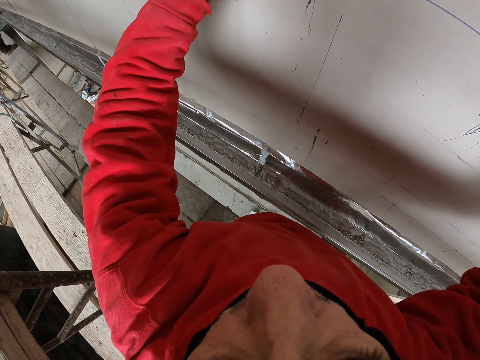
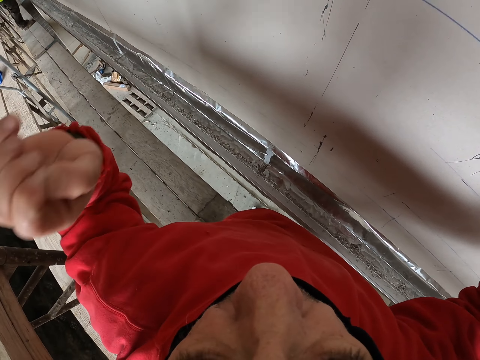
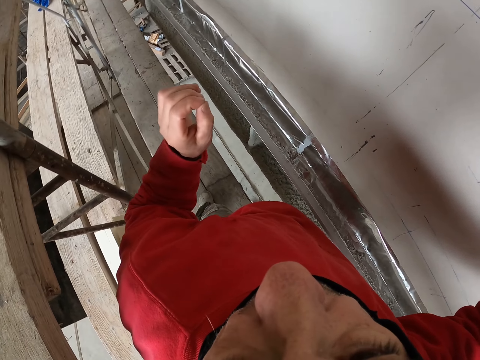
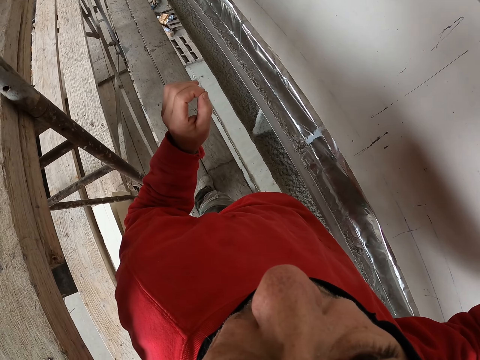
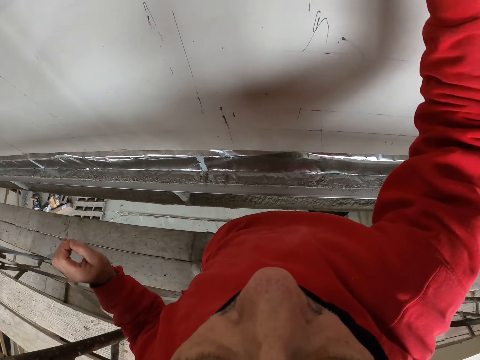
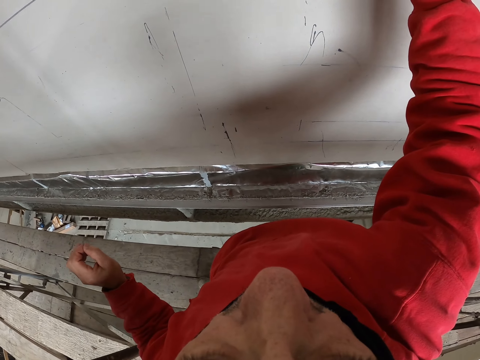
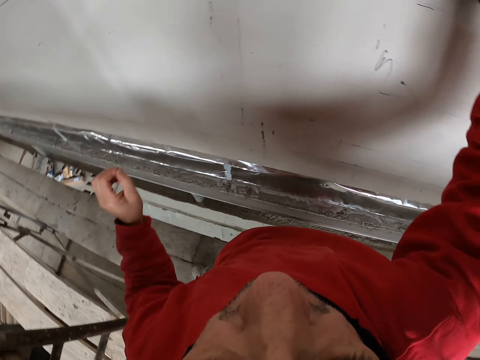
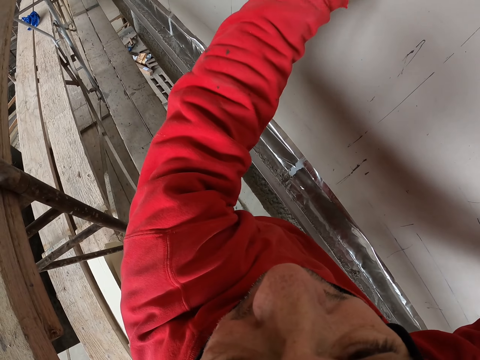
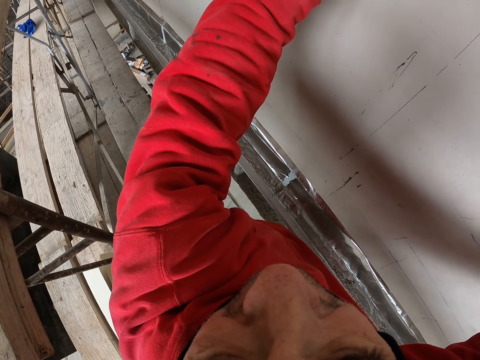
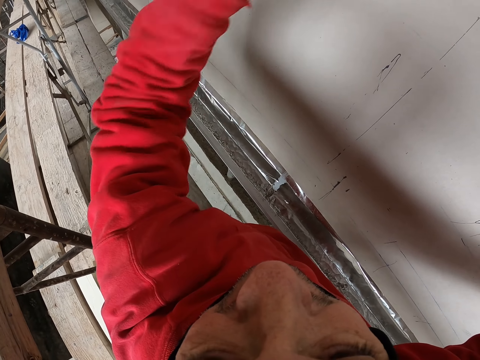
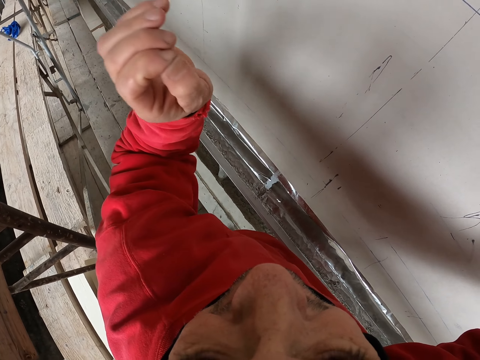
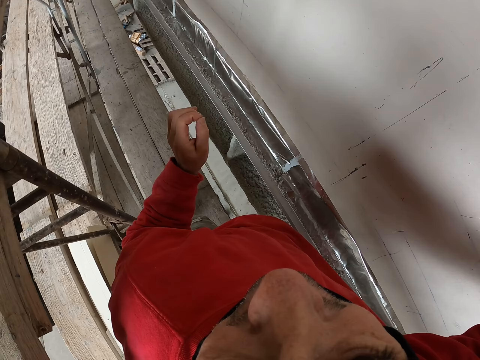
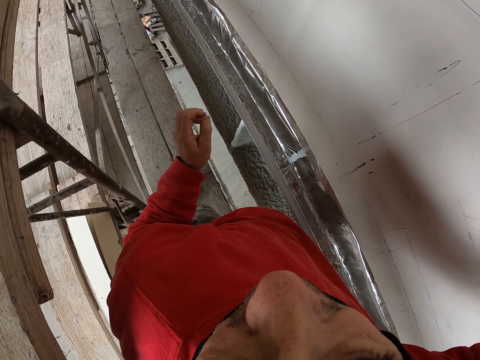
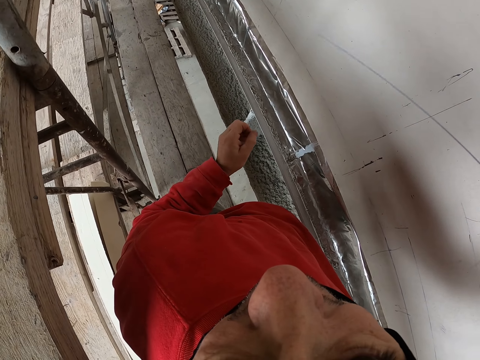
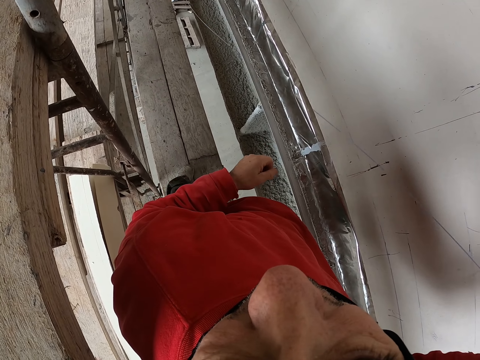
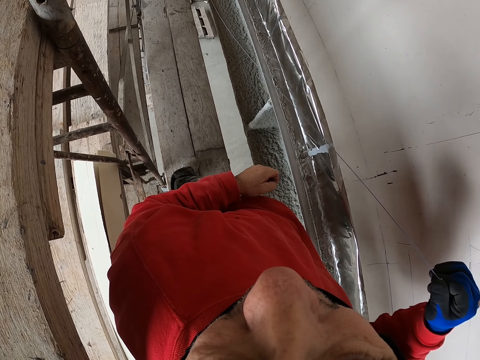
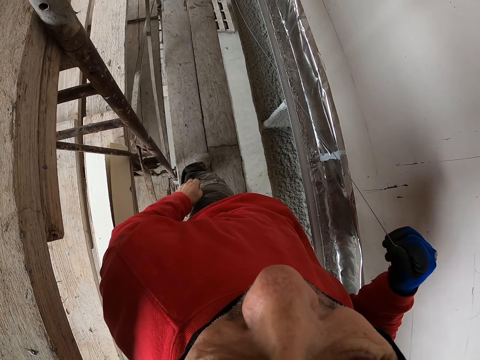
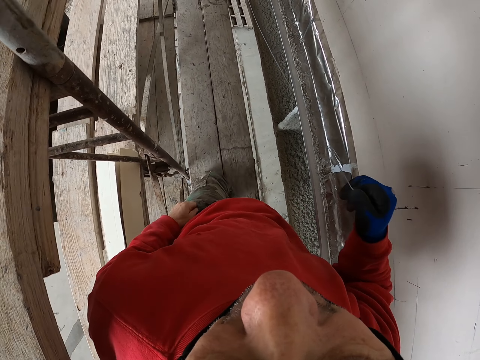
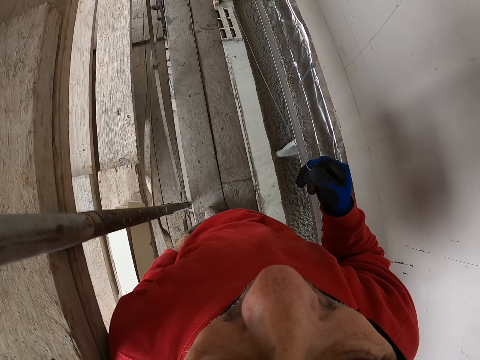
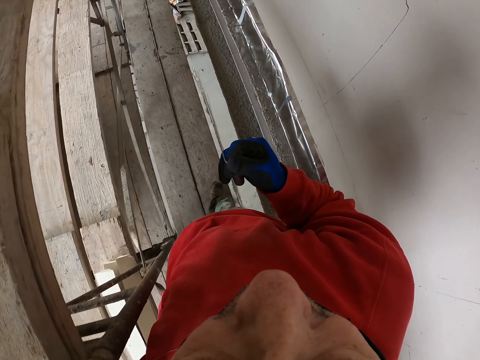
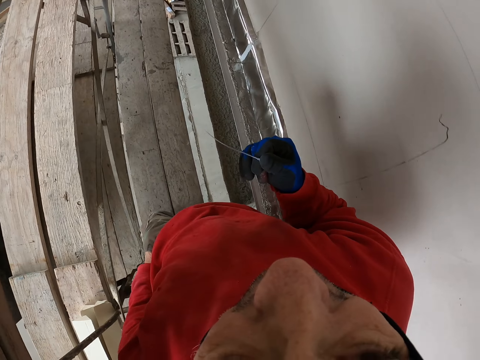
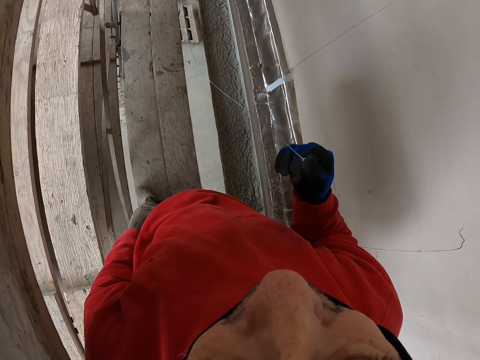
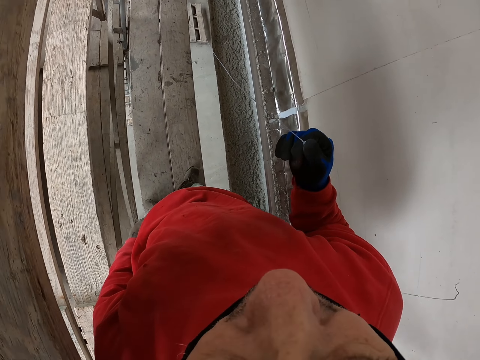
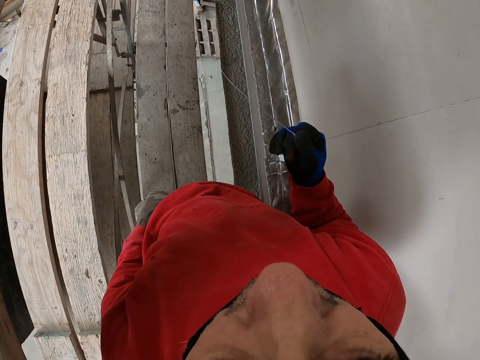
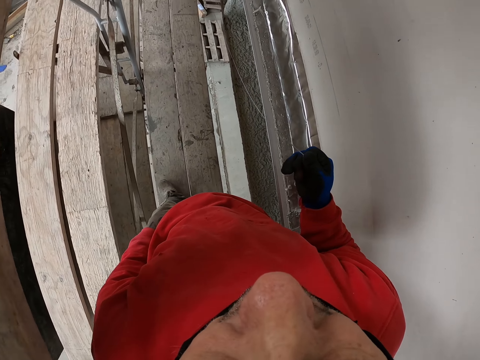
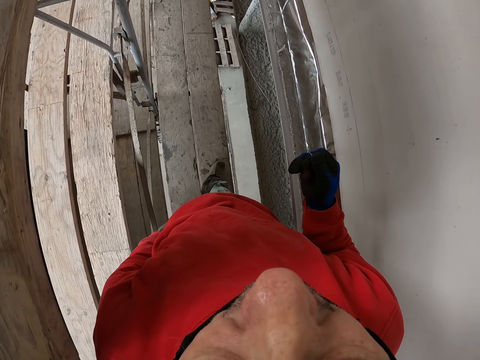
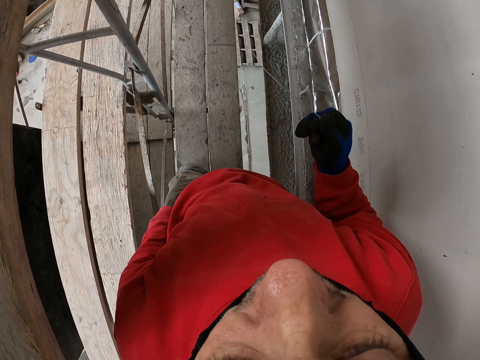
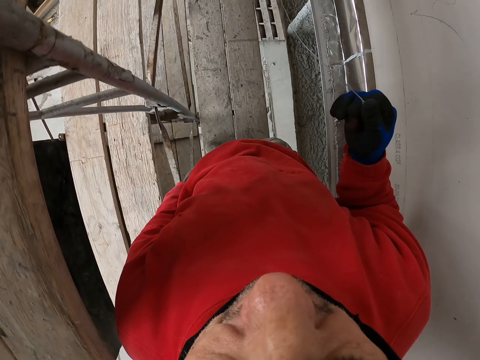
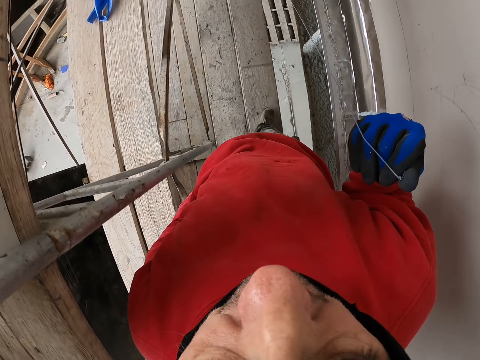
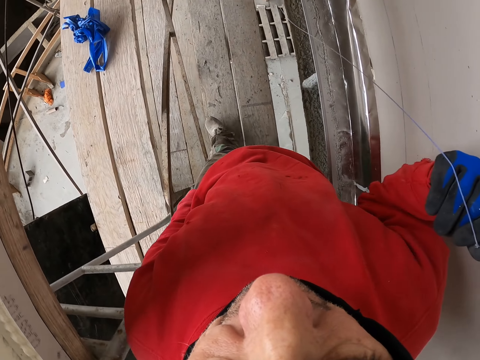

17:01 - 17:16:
The camera wearer moves his hand. He marks on the wall. He walks a few steps.

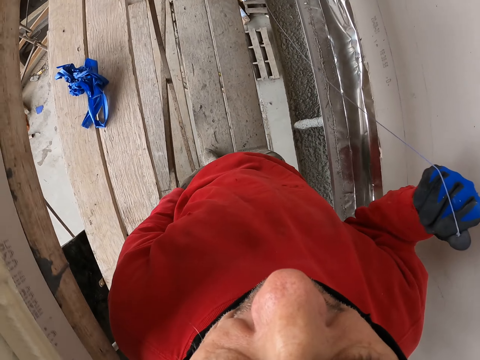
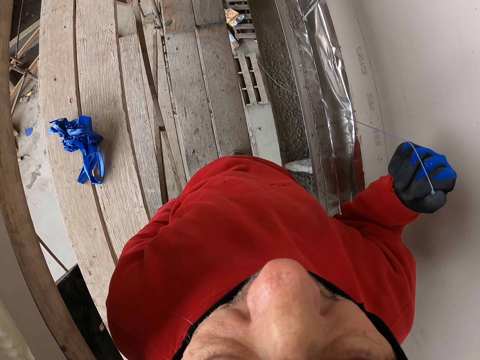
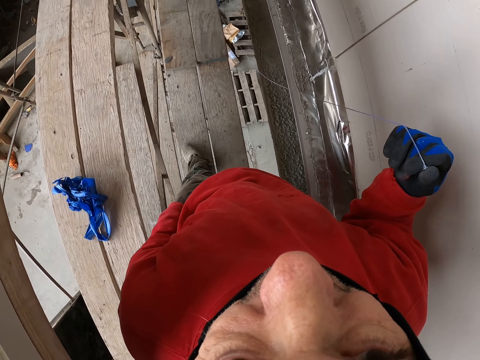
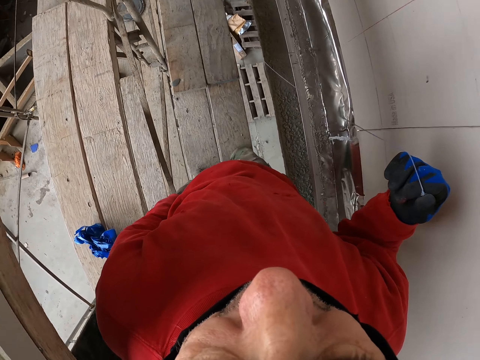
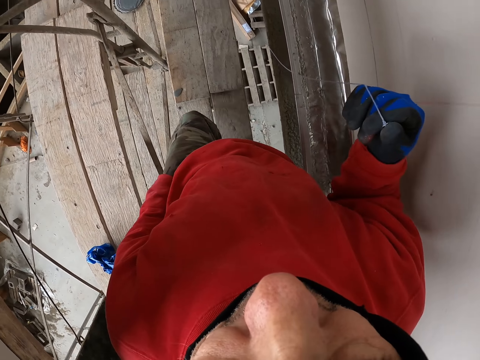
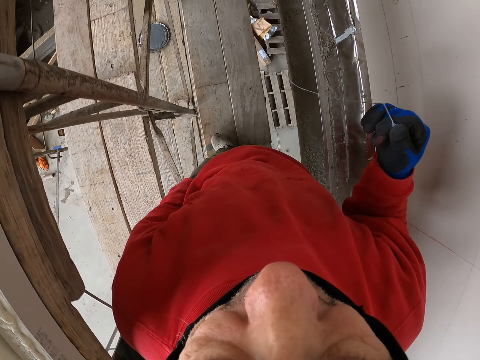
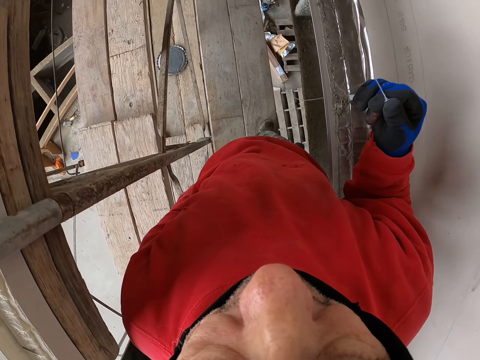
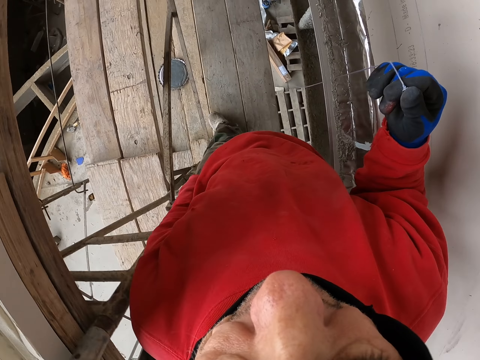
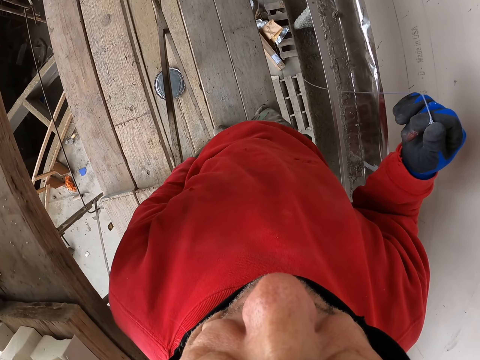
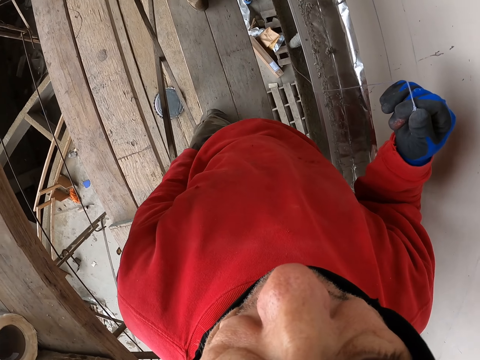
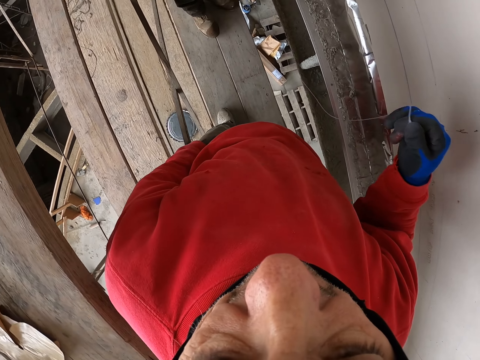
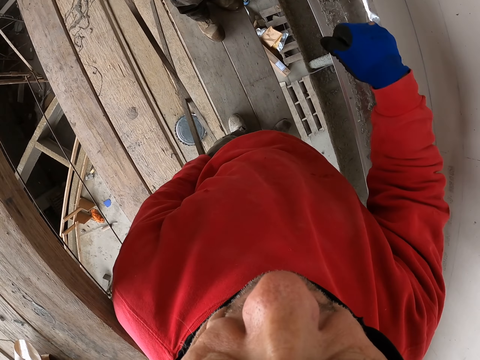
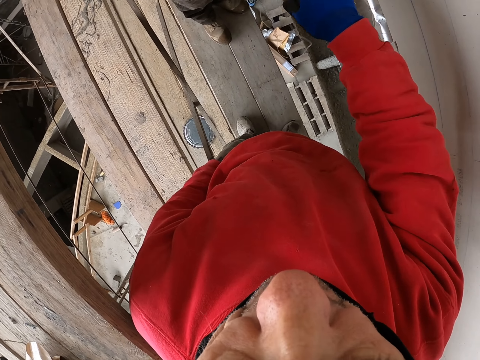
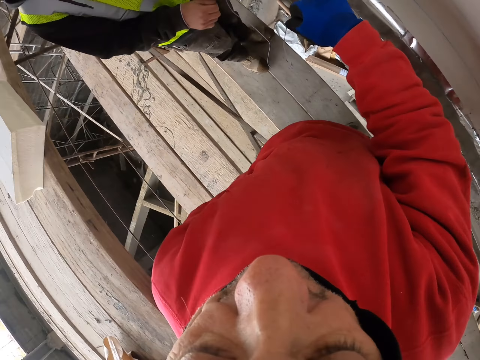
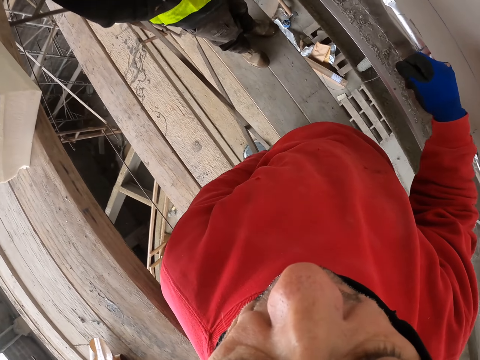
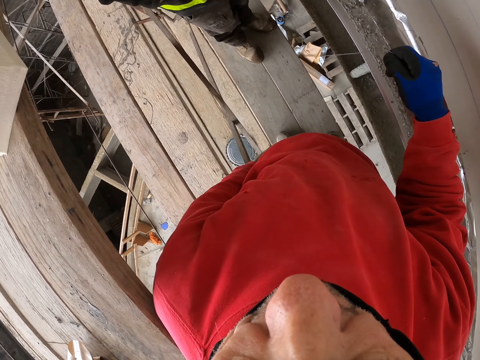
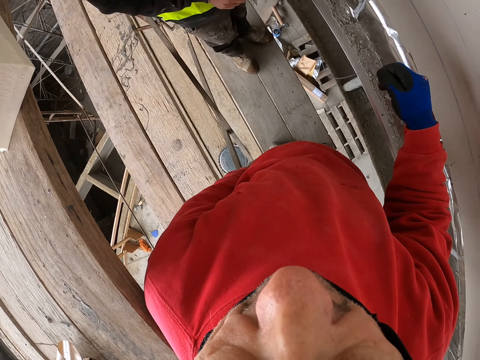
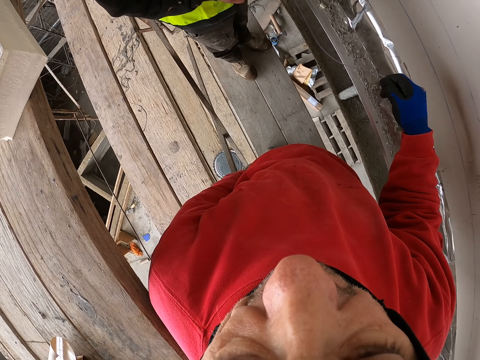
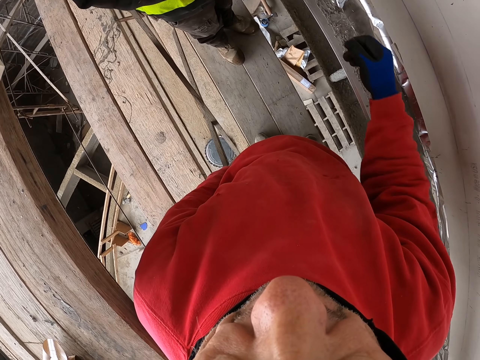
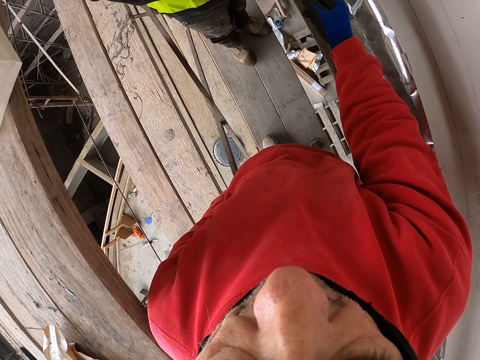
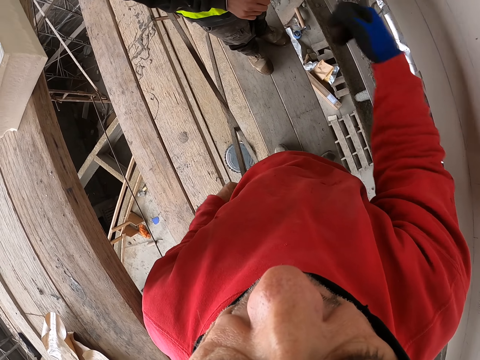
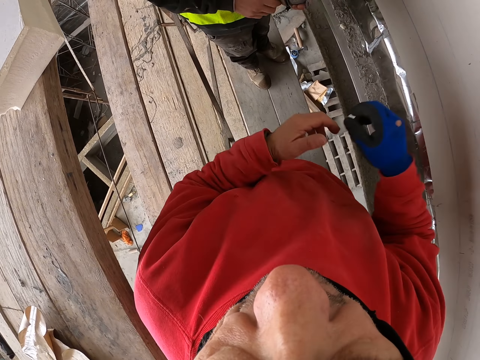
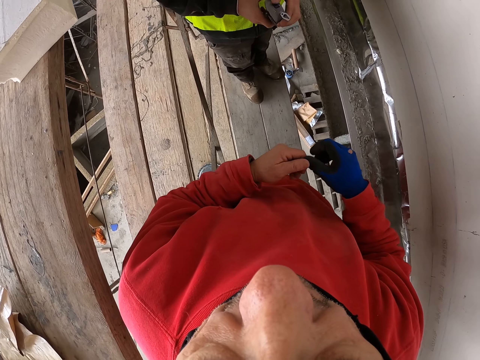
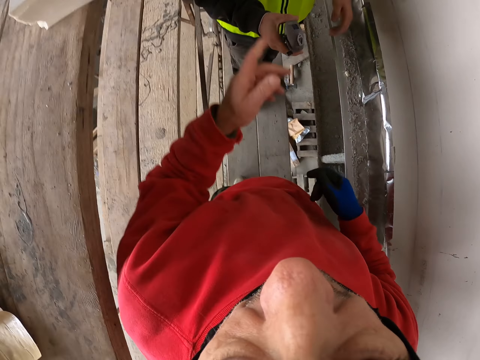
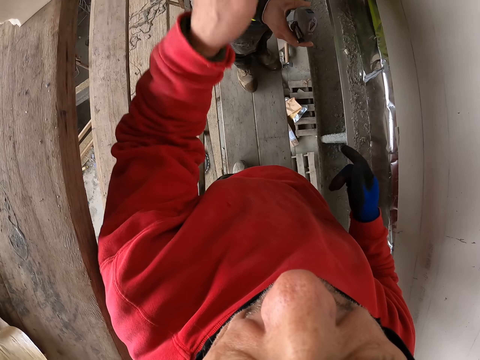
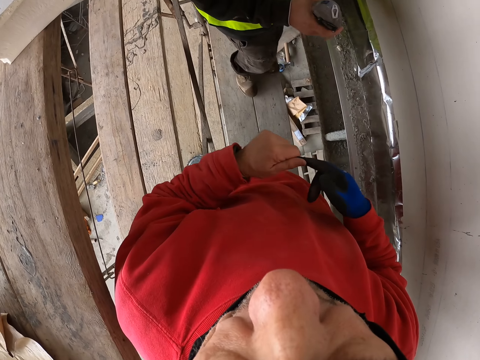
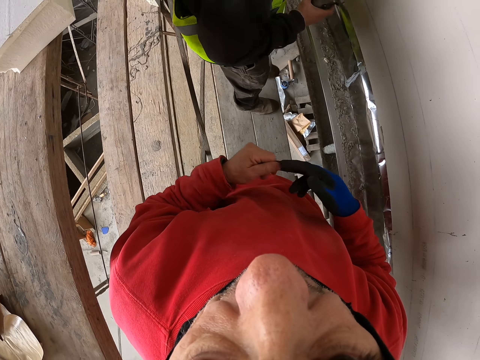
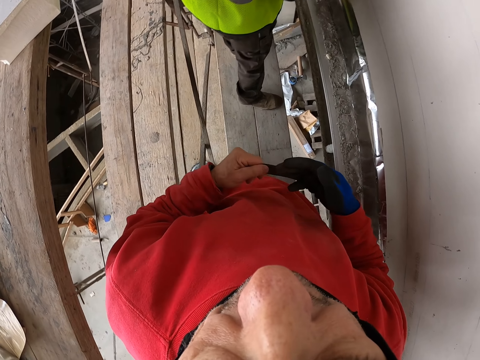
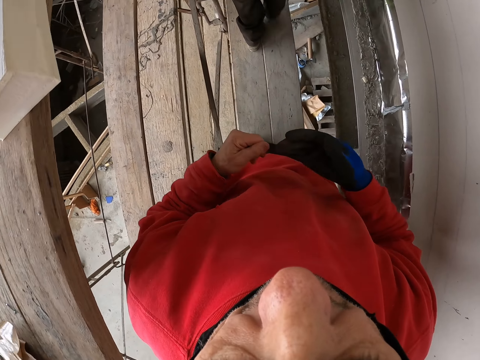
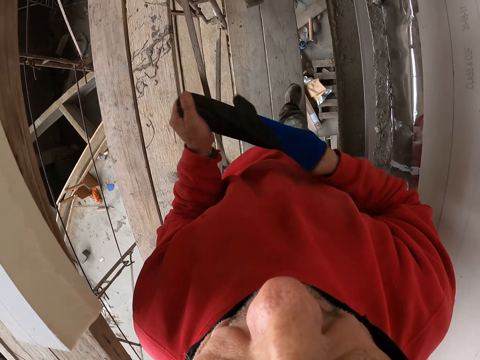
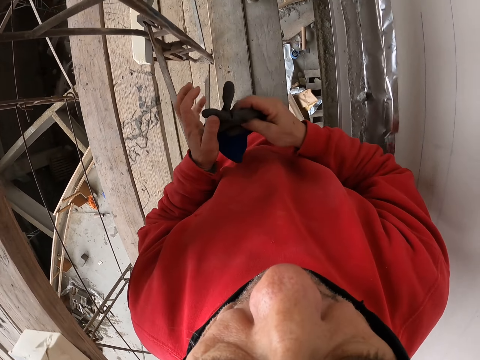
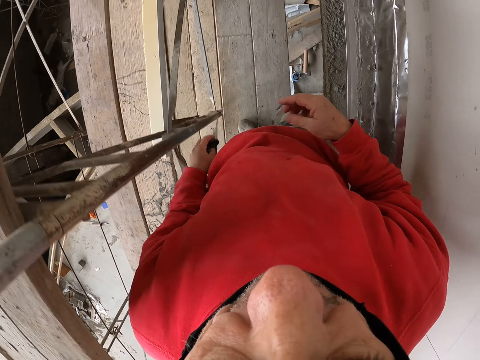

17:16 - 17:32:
A man folds the string. The camera wearer removes his gloves.
